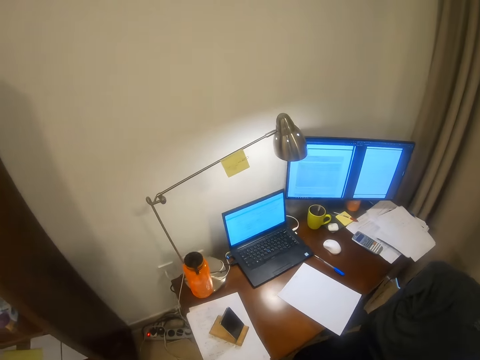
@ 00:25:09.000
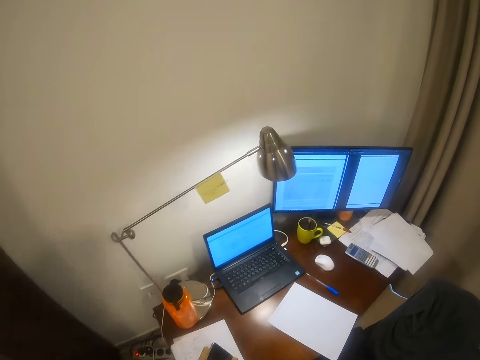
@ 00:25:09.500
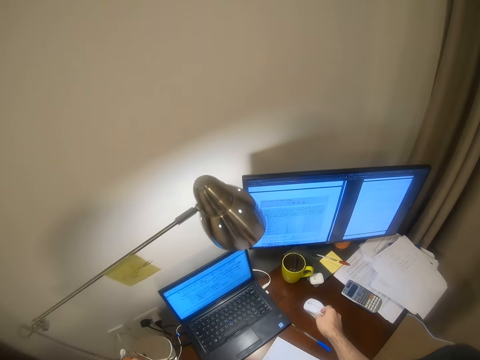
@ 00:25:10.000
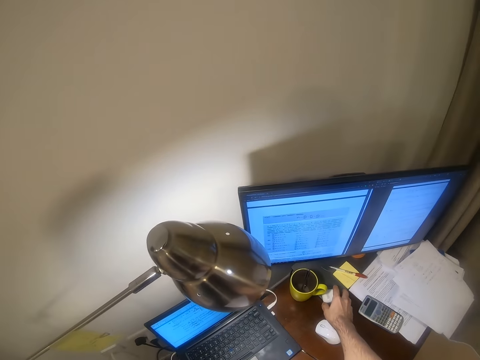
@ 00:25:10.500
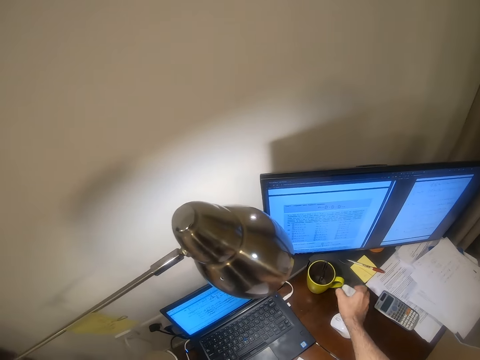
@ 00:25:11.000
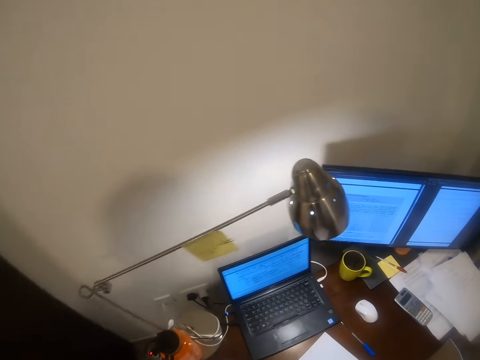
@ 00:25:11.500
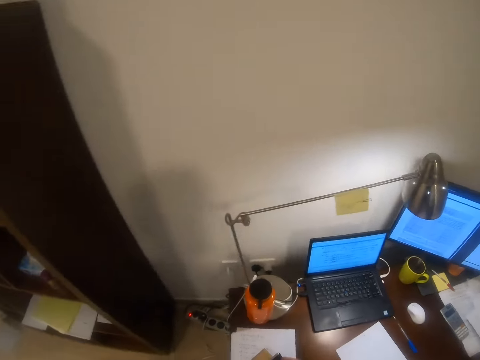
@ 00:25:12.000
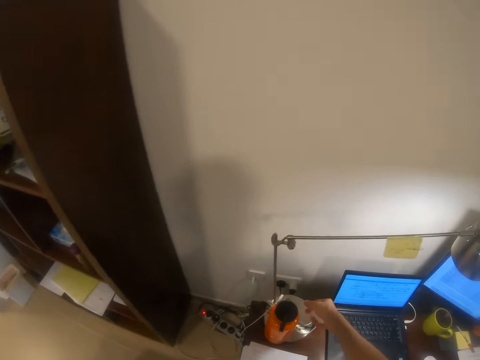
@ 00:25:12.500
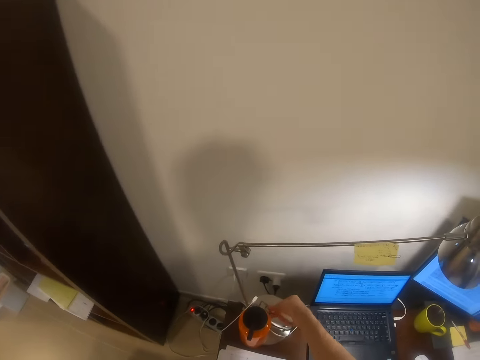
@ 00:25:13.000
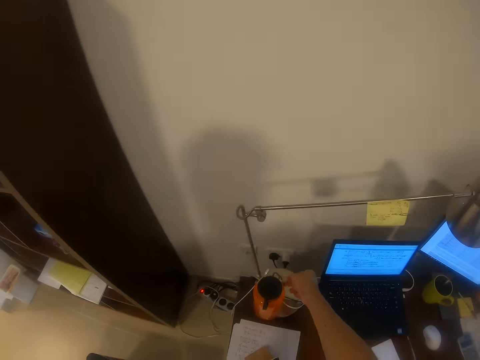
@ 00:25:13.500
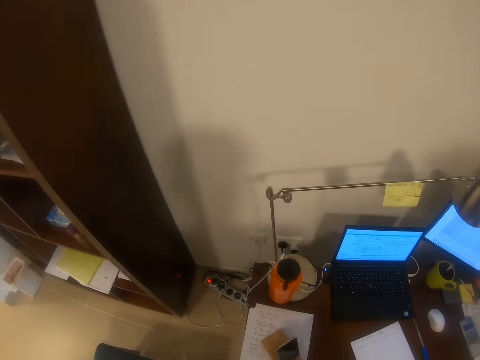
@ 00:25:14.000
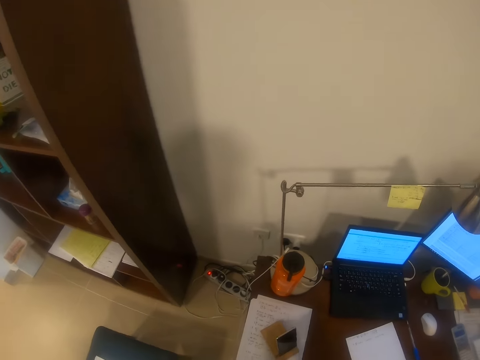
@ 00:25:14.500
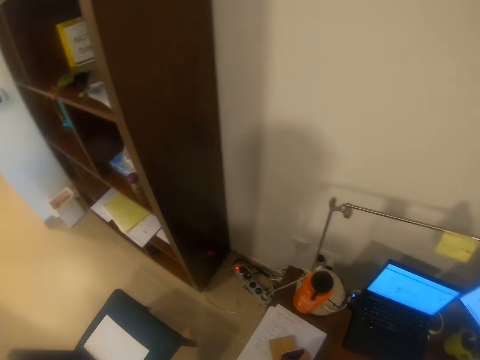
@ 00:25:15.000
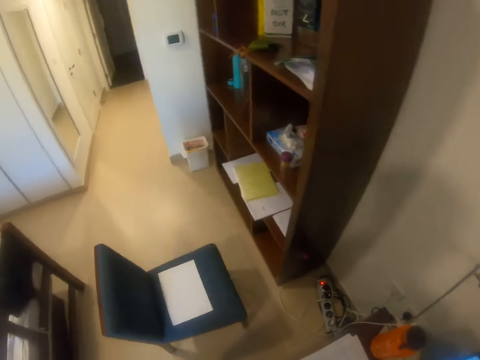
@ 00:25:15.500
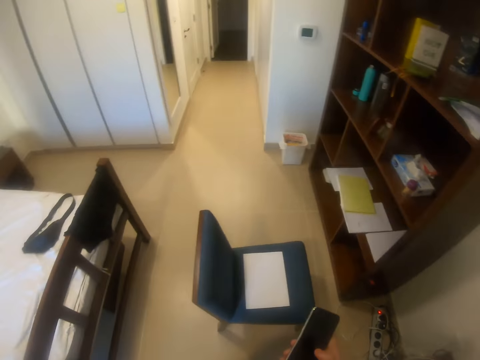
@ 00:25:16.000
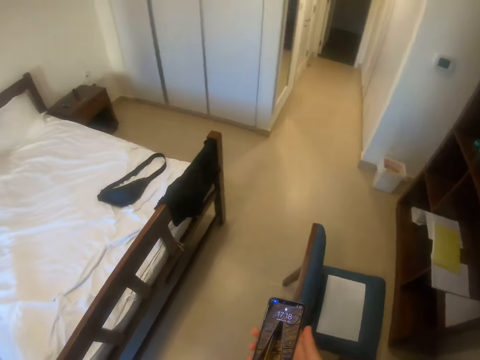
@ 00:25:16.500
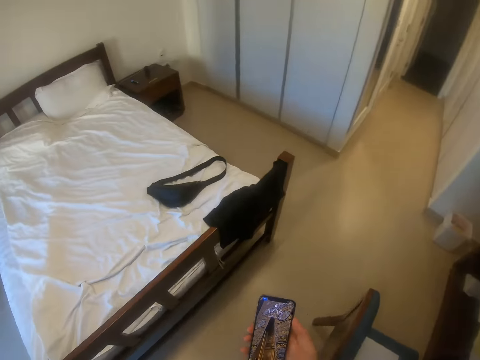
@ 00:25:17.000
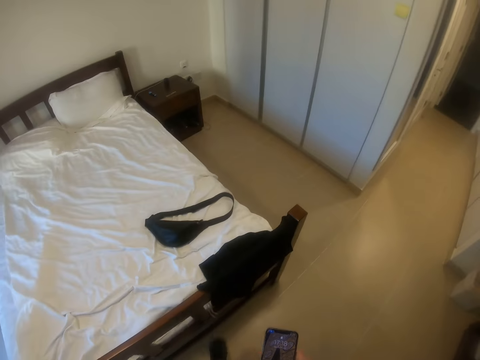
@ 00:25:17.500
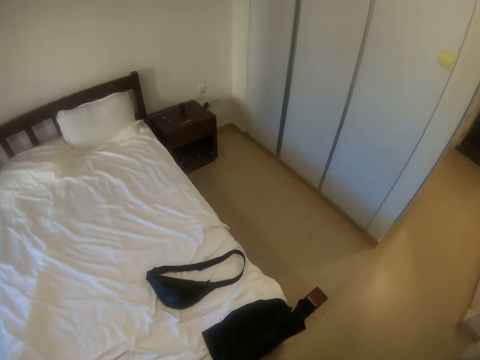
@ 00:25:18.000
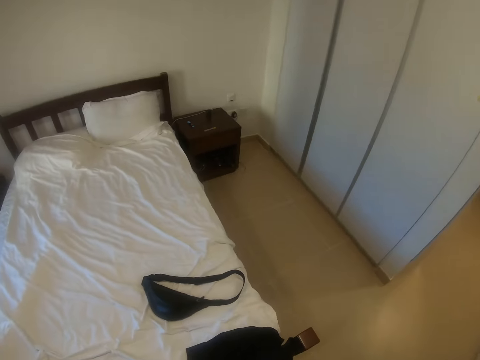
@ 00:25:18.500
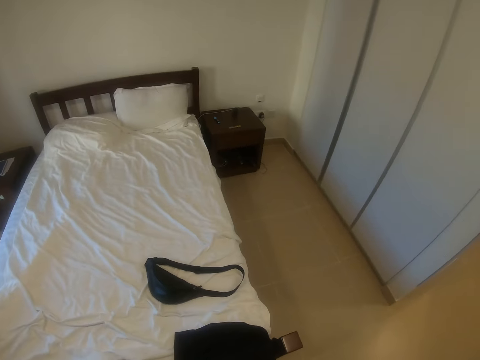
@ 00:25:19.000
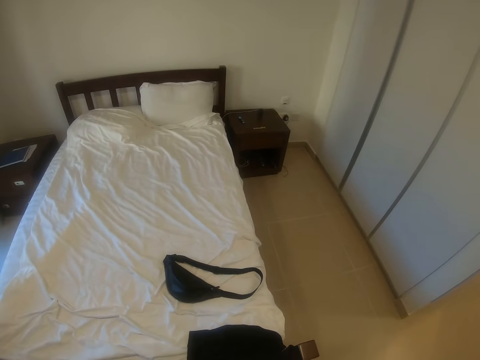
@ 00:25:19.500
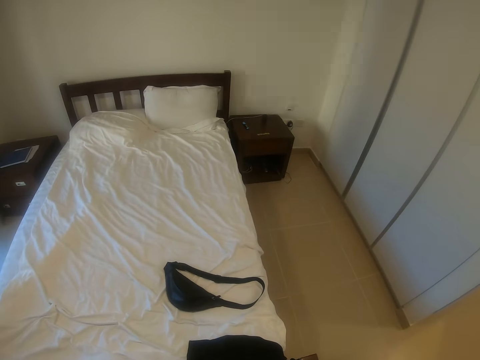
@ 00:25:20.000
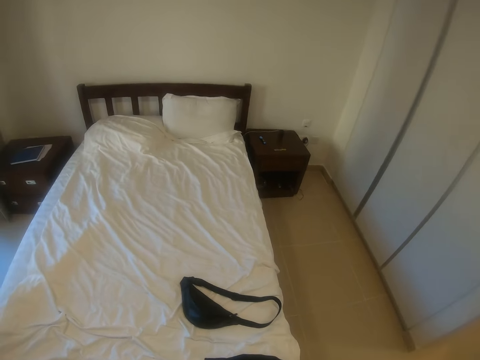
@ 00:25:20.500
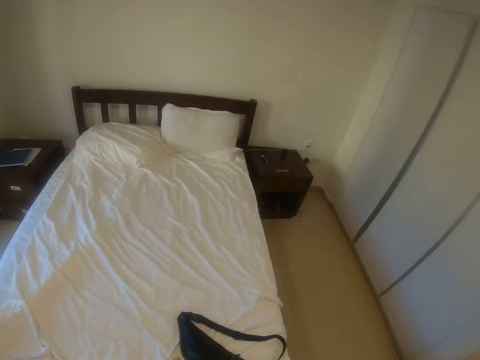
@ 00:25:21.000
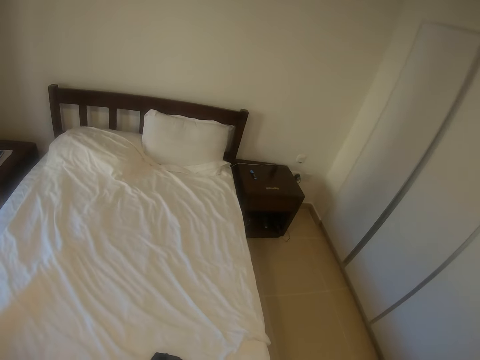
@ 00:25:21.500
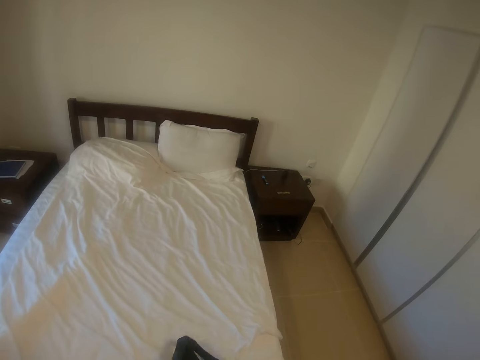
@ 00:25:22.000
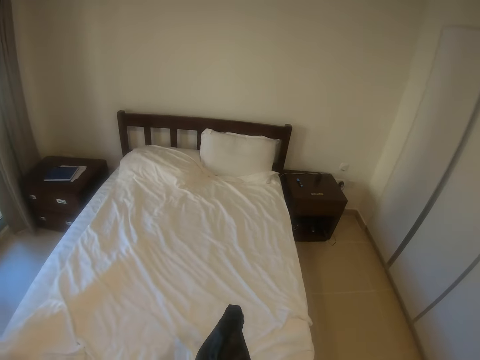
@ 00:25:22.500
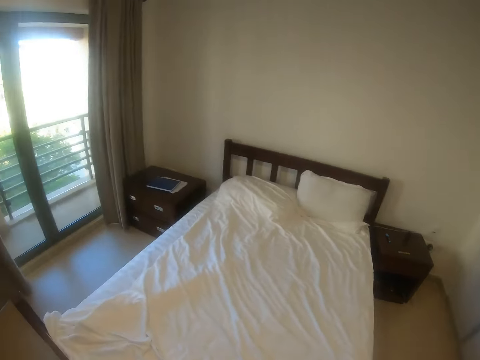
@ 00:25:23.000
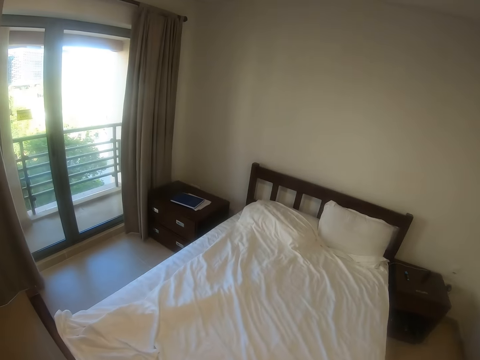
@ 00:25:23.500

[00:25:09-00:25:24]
The camera wearer picks up an airpod case or a piece of paper on the table with his right hand. He puts something on the table. He switches off the reading lamp with his right hand. He picks up the phone on the table with his right hand. He walks around the room. He looks around the room. He picks up a waist bag on the bed with his right hand.

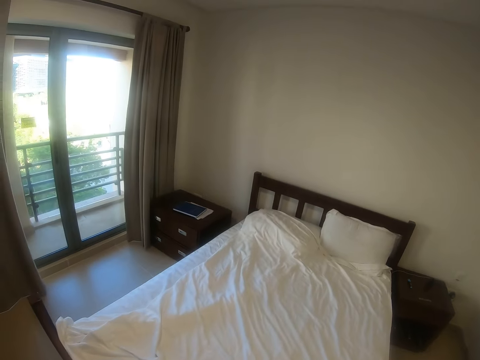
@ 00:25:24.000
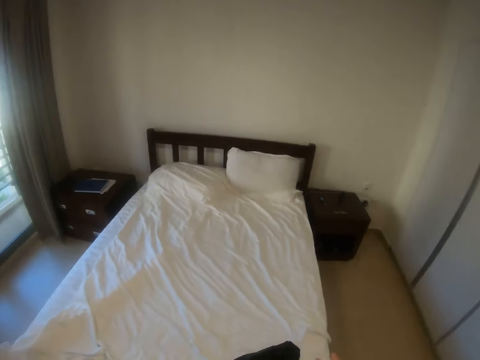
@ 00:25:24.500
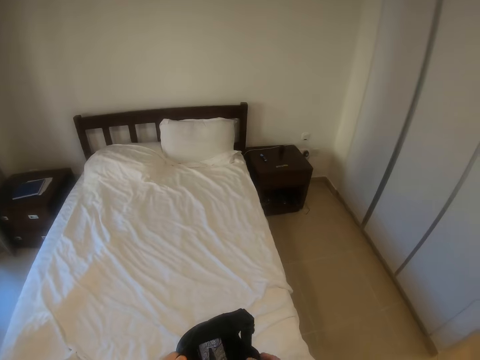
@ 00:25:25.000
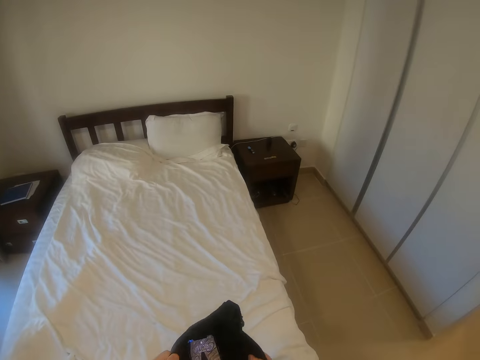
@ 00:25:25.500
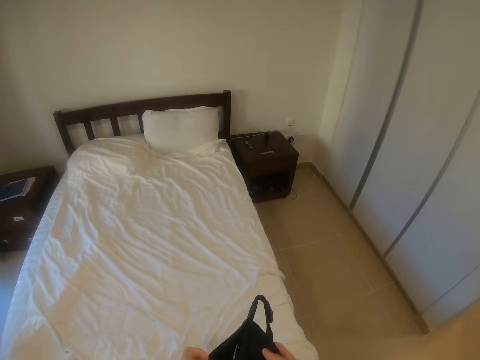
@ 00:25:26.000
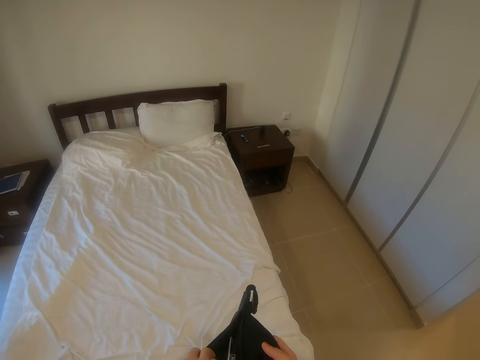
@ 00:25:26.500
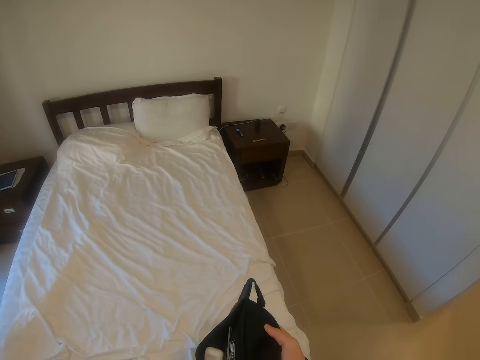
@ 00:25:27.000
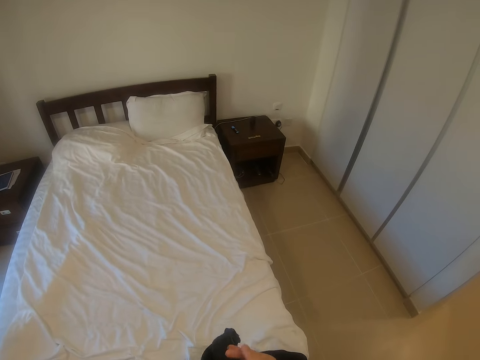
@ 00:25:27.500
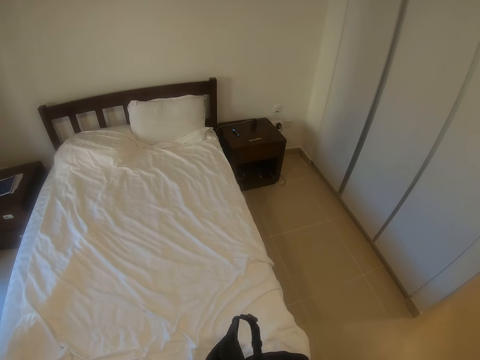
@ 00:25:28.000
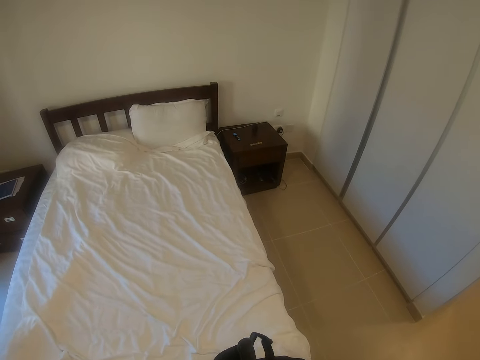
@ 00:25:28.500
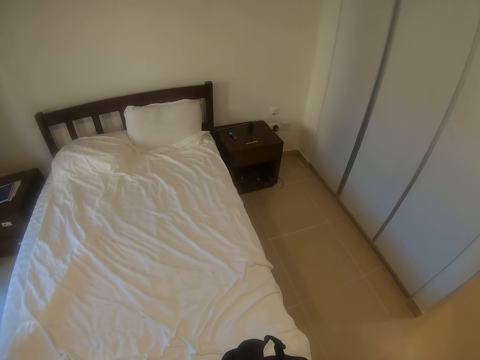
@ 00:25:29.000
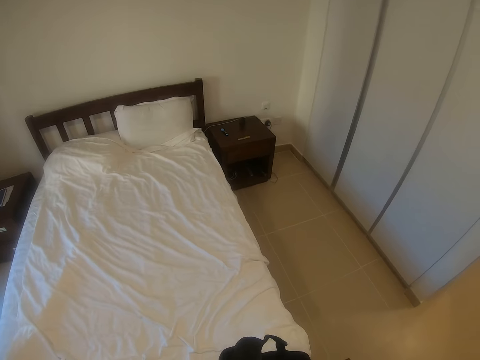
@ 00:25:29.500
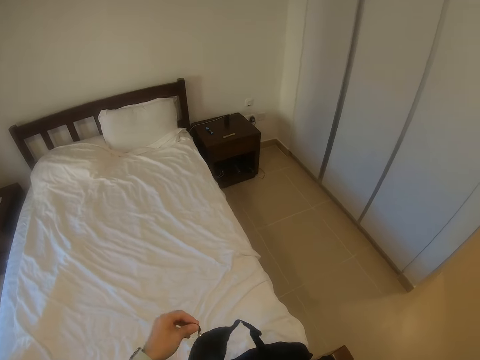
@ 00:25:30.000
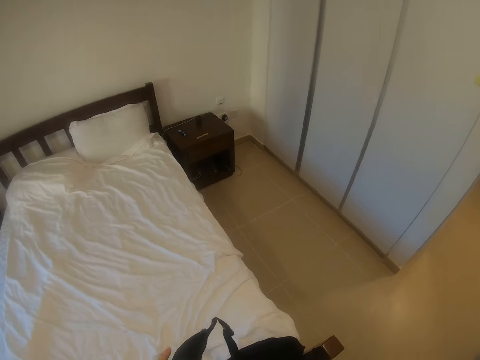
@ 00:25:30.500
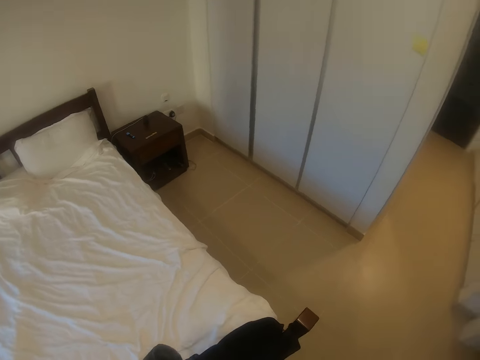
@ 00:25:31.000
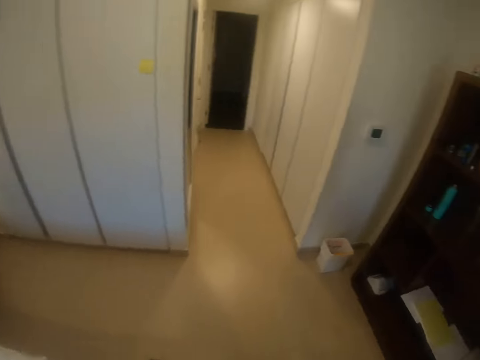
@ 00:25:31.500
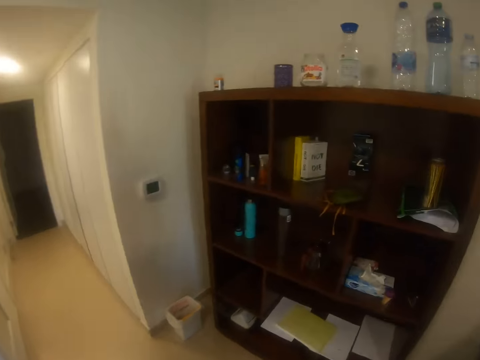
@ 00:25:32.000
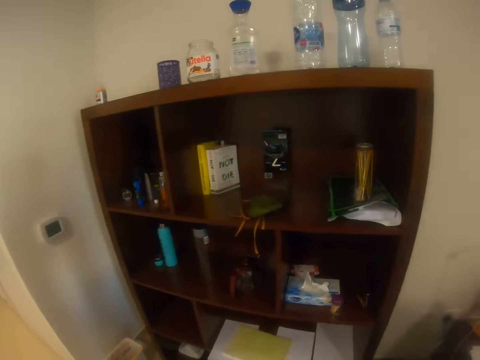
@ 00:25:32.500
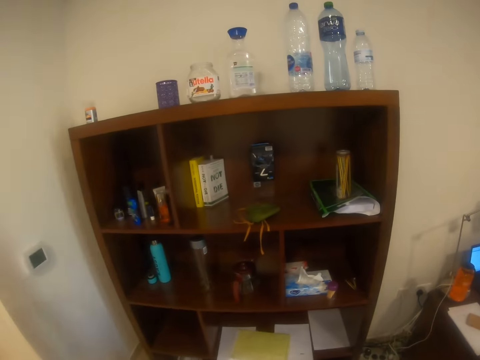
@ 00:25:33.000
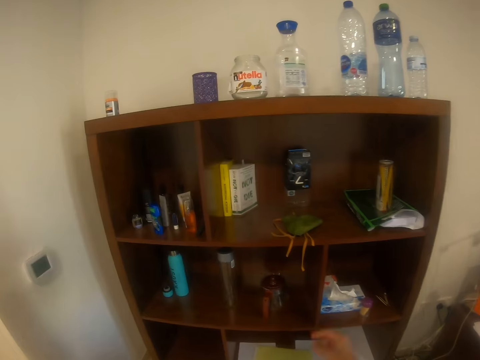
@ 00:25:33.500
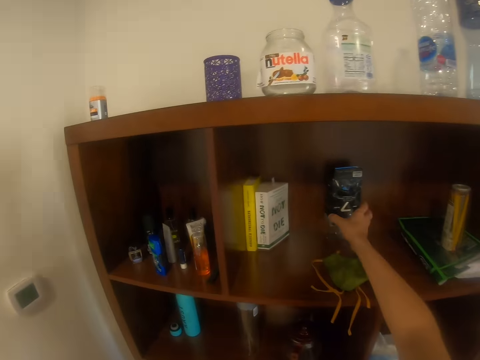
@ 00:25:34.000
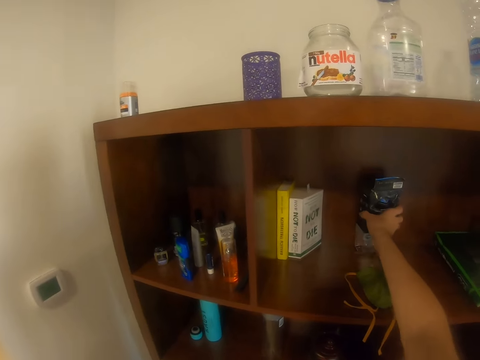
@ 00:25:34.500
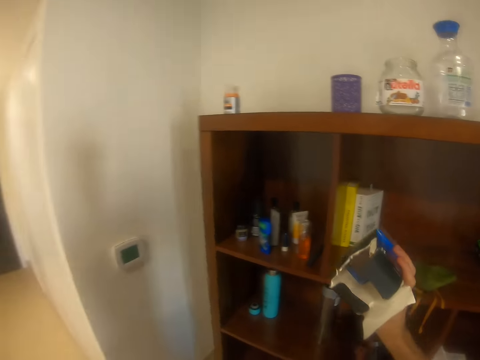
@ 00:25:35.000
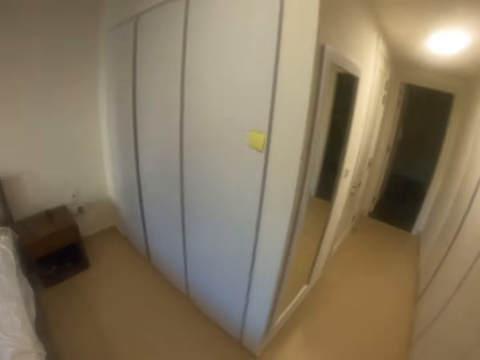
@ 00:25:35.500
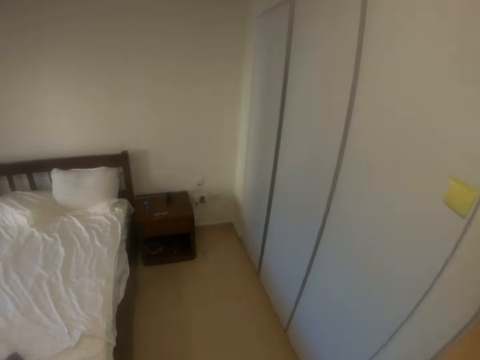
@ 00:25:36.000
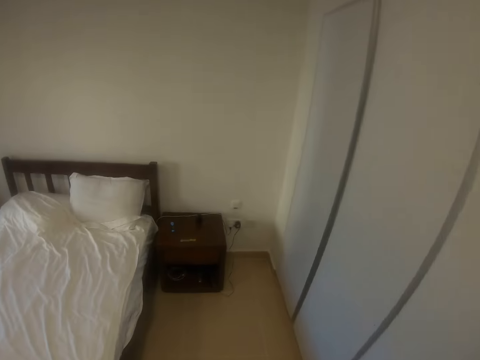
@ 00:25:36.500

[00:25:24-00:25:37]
The camera wearer looks around the room. He puts his phone on the bag. He closes the bag. He looks around the room. He picks up a transparent pack from a shelf with his right hand. He looks at something.
